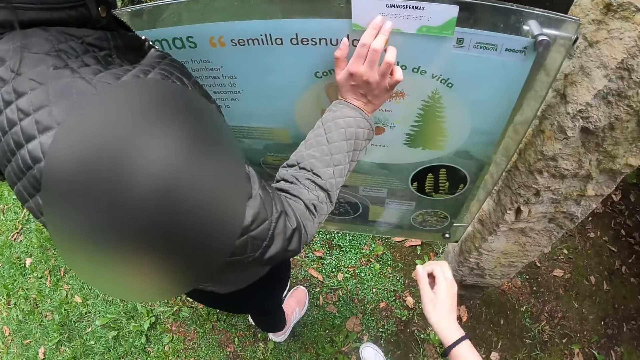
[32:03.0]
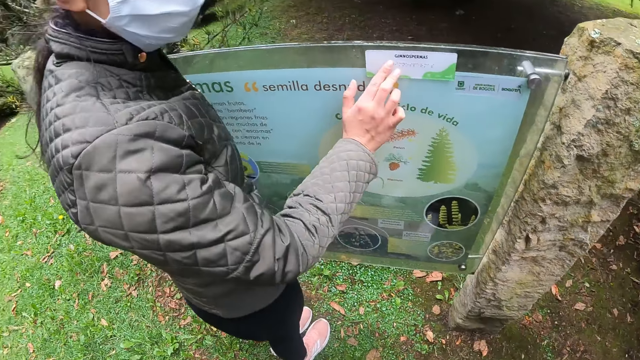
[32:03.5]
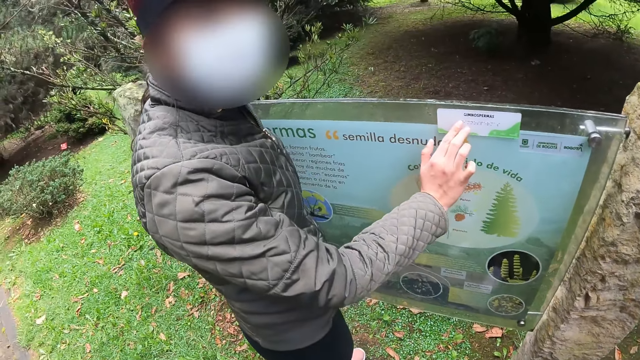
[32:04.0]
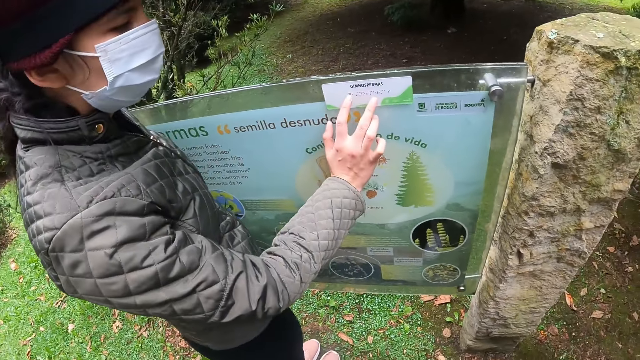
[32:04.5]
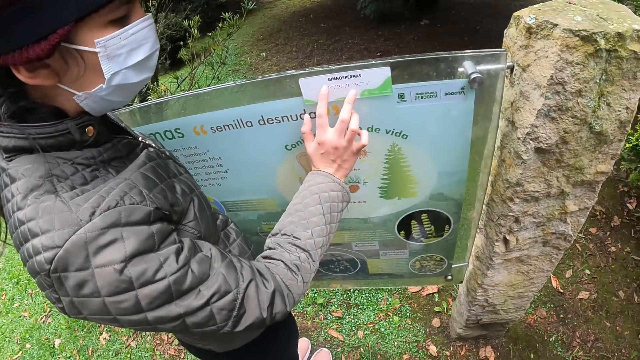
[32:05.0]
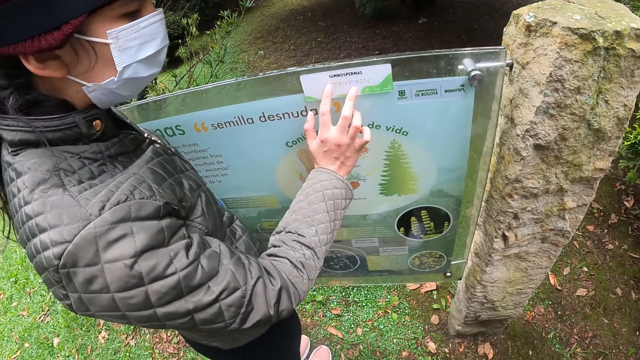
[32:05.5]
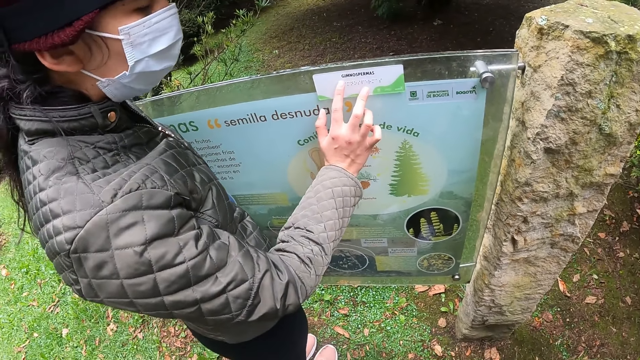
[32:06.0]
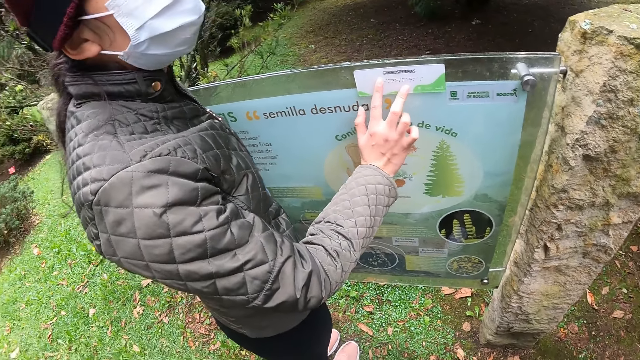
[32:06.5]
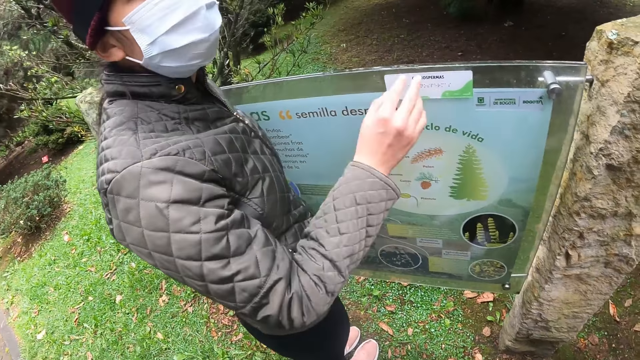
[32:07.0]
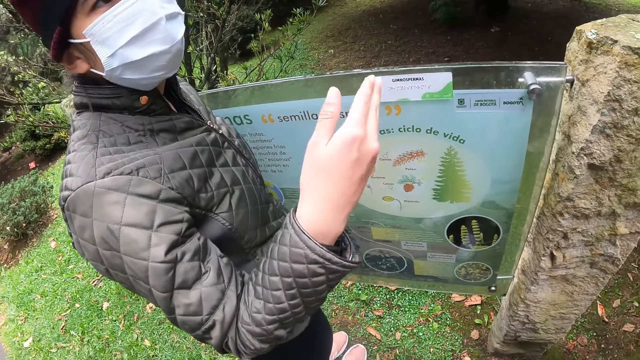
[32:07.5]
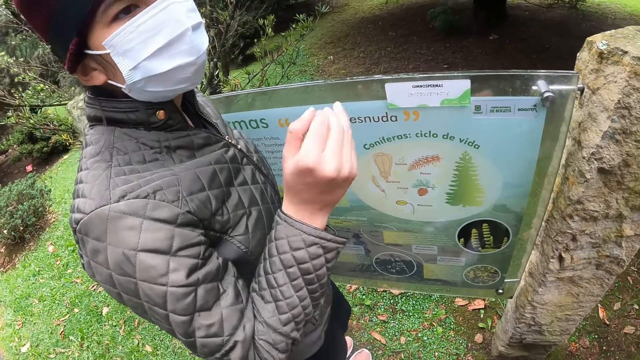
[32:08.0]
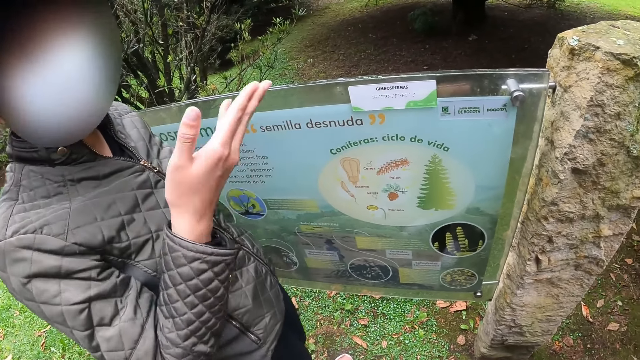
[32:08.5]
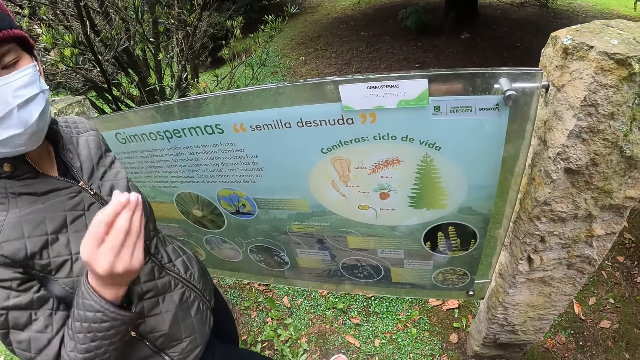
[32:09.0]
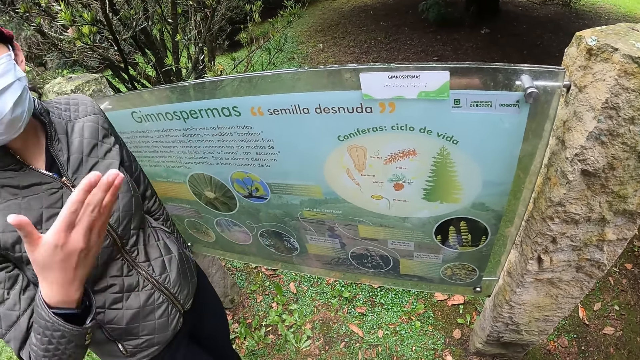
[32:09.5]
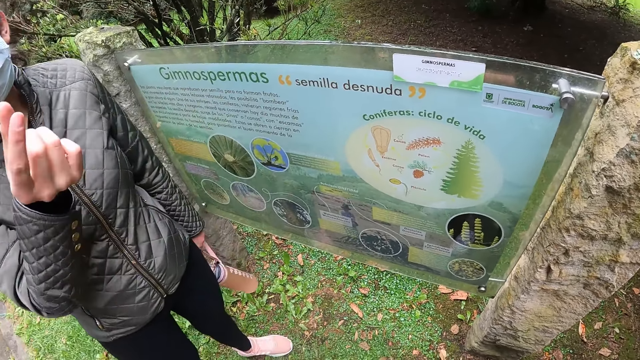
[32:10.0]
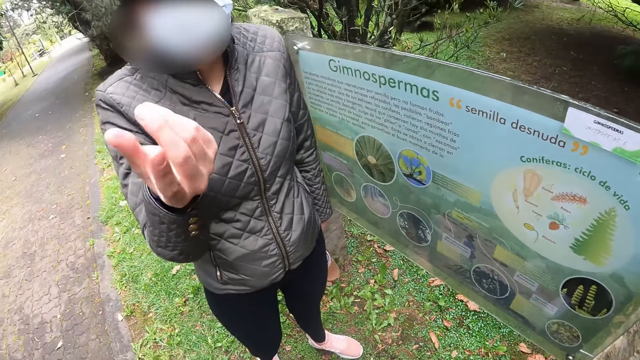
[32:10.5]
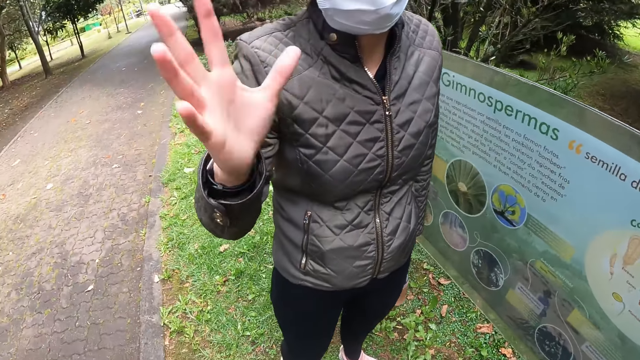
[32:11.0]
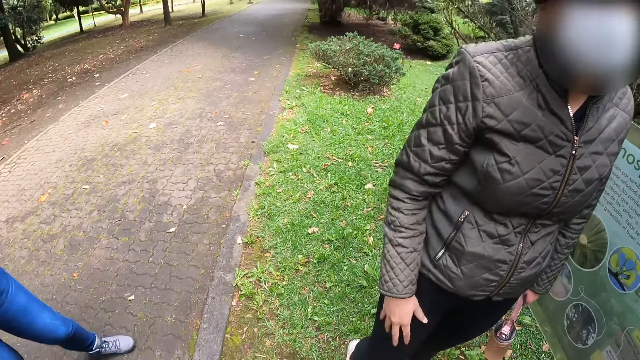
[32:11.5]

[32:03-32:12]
The woman touches the notice board with her right hand. The woman converses with the camera wearer.

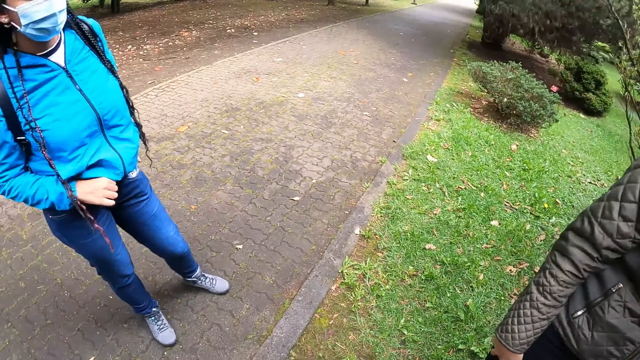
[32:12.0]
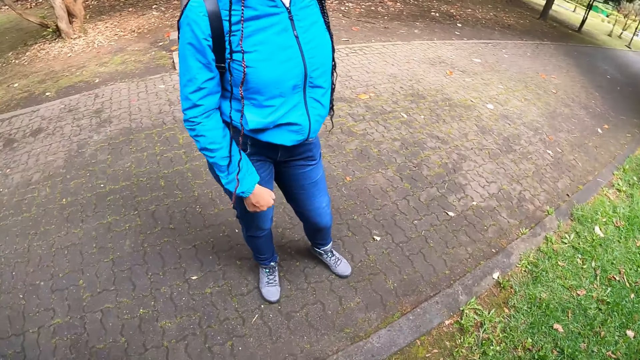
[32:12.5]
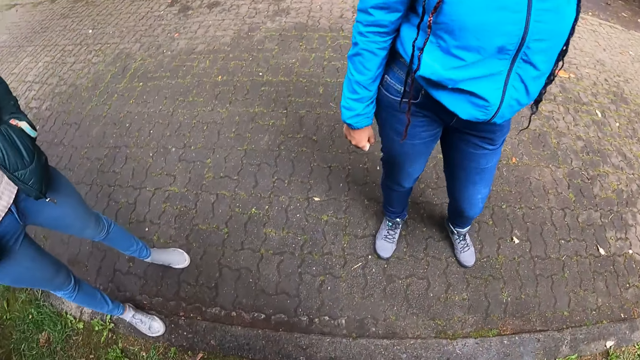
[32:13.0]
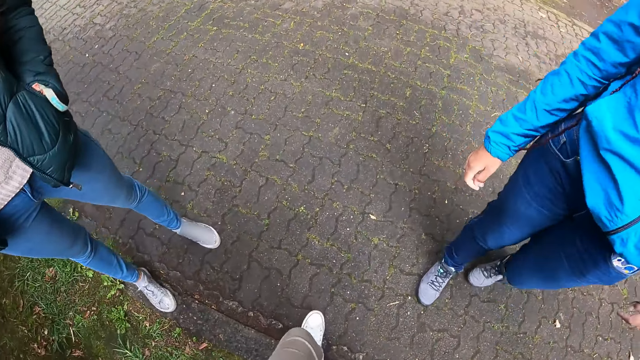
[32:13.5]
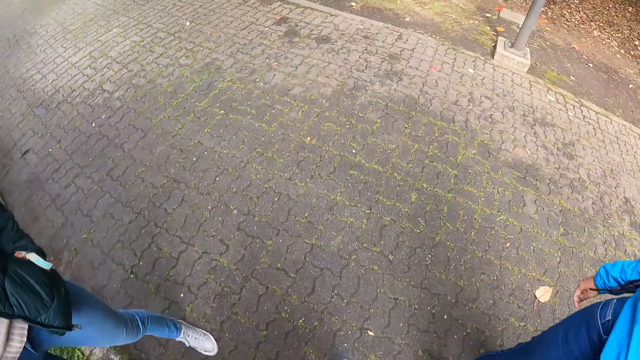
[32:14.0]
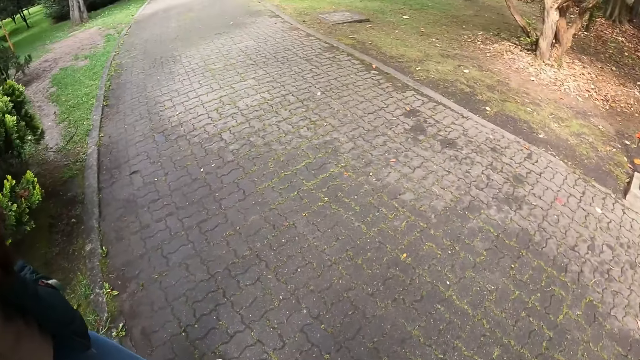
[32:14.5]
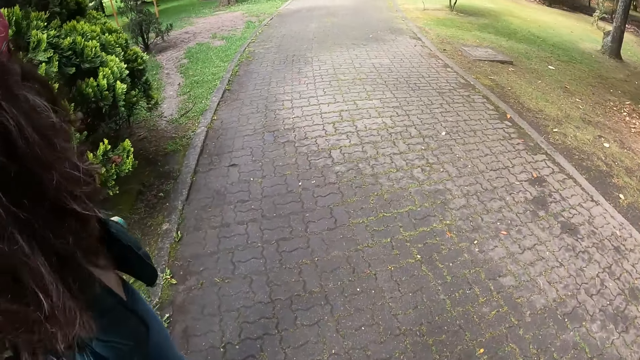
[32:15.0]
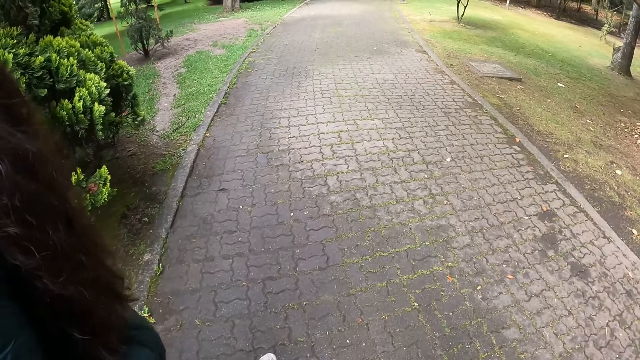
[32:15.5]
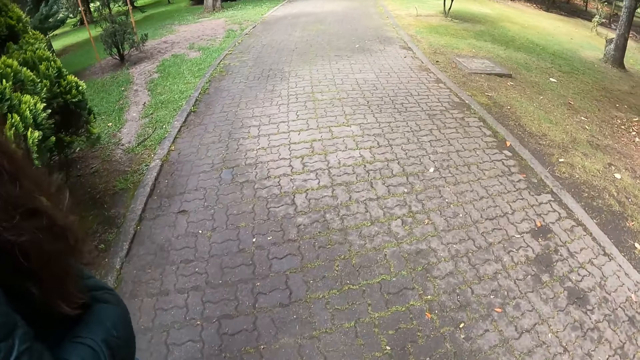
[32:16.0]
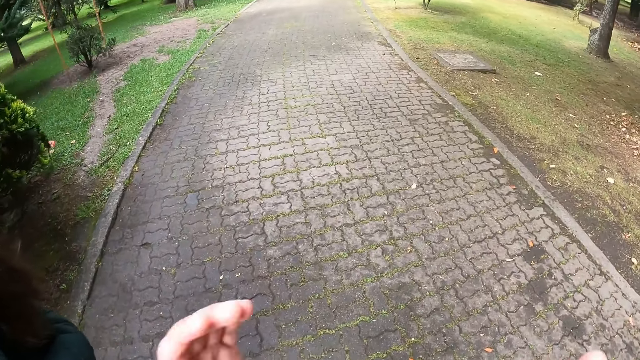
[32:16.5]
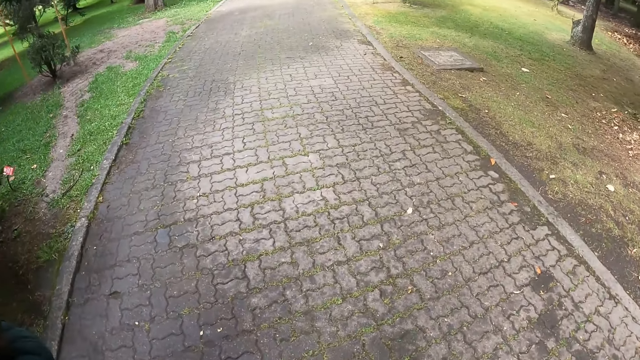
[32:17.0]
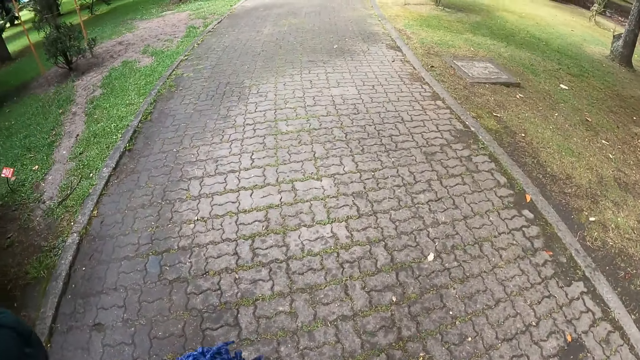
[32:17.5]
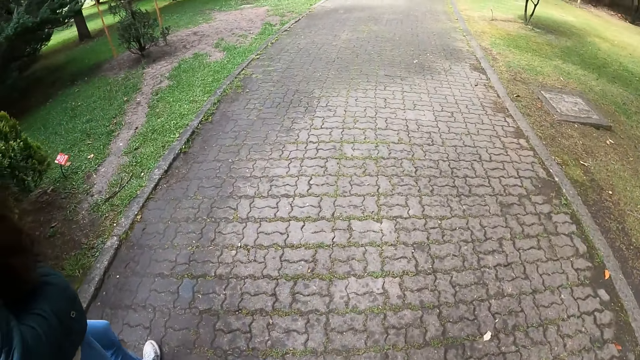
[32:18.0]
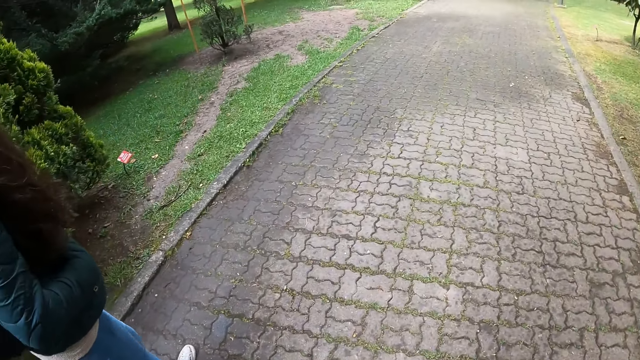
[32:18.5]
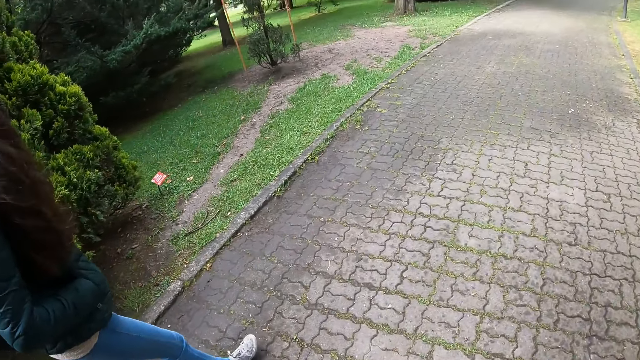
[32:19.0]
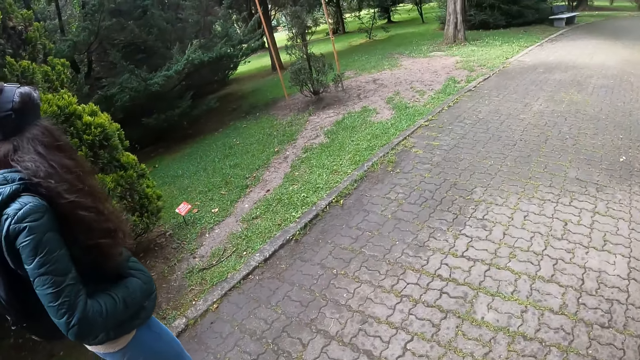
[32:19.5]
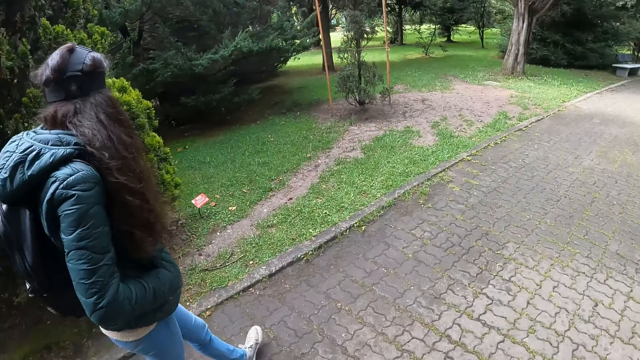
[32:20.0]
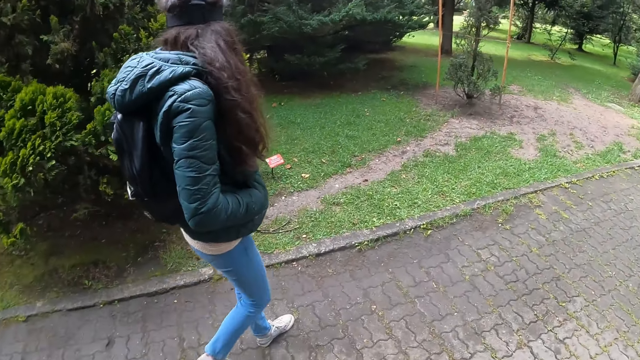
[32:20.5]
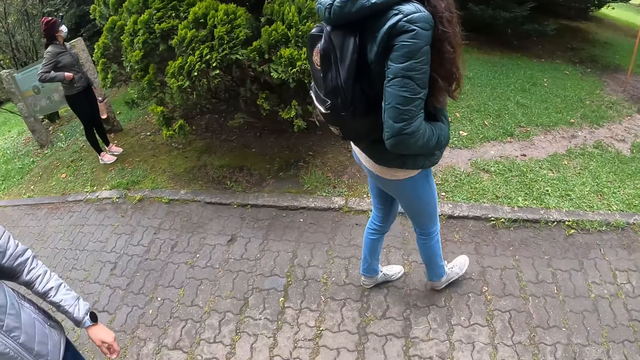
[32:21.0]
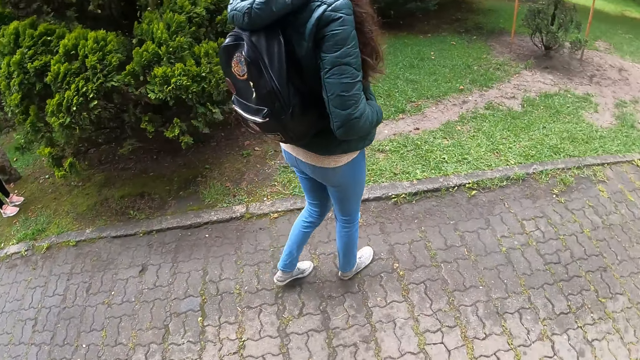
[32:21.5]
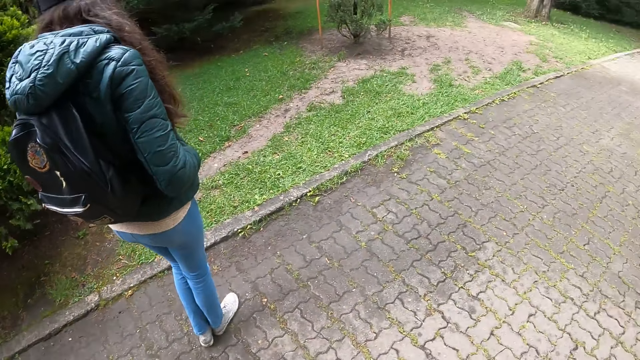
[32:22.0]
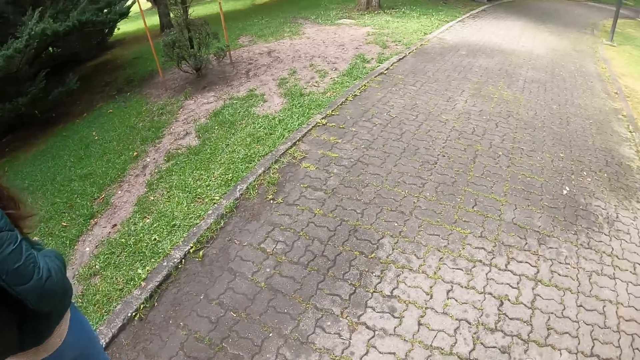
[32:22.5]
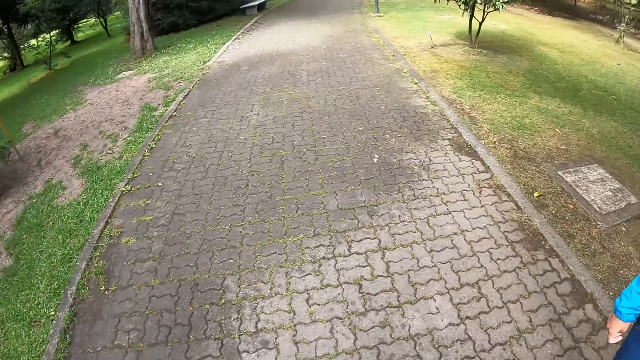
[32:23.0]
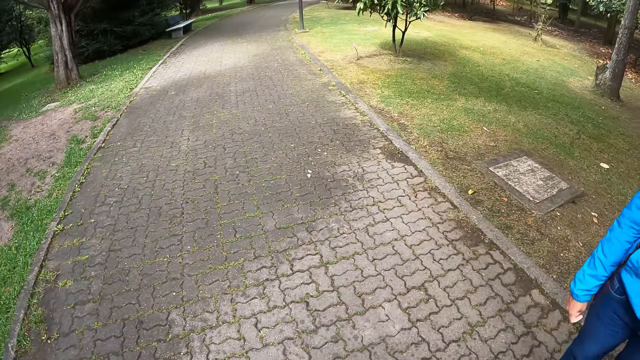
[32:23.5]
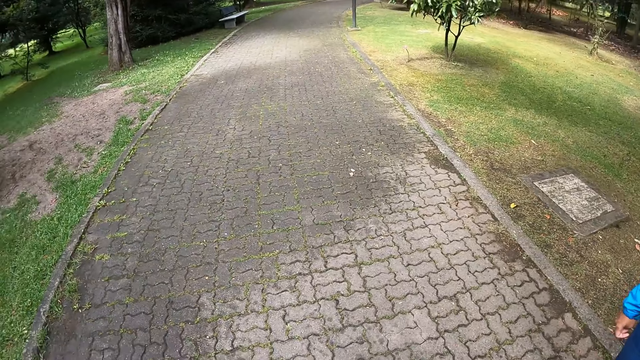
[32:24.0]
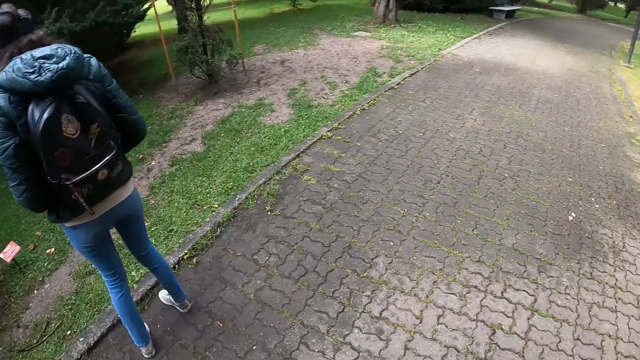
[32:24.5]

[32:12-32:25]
The camera wearer looks around. They walk towards the pavement. They walk along a walkway in the park with a woman, a man and another woman. They look around.
